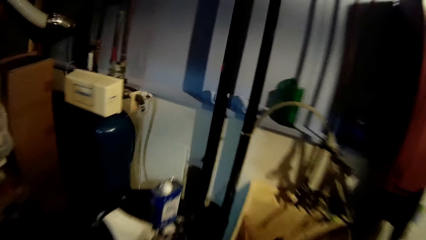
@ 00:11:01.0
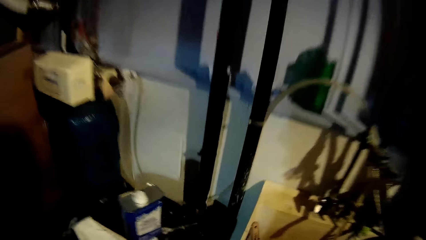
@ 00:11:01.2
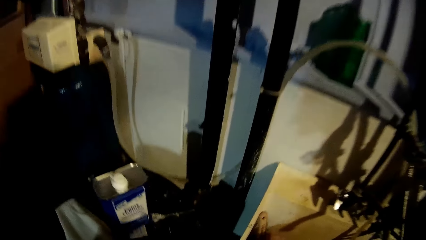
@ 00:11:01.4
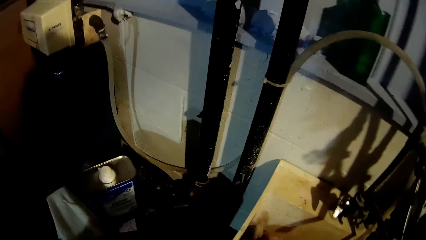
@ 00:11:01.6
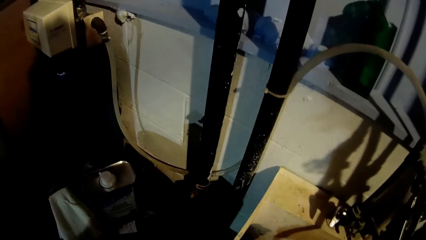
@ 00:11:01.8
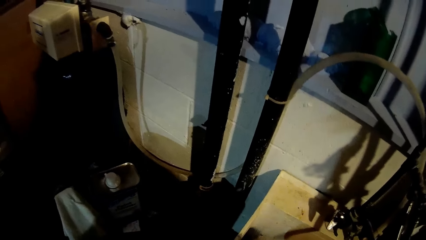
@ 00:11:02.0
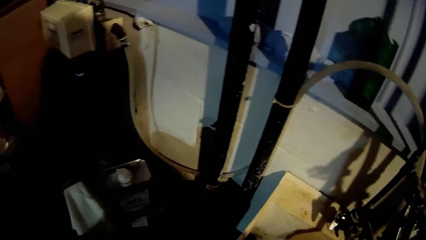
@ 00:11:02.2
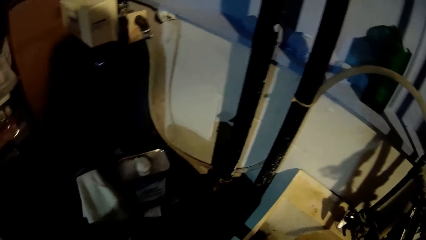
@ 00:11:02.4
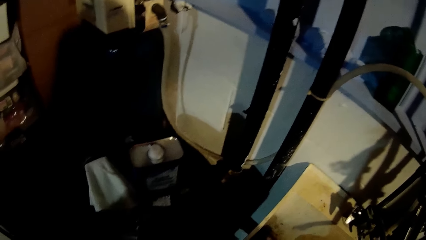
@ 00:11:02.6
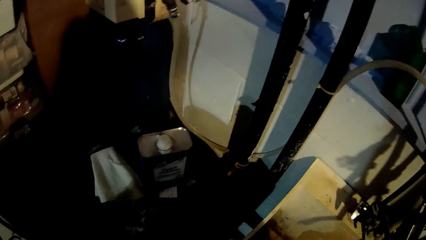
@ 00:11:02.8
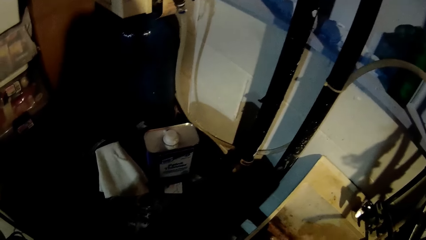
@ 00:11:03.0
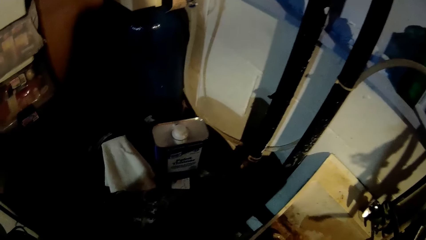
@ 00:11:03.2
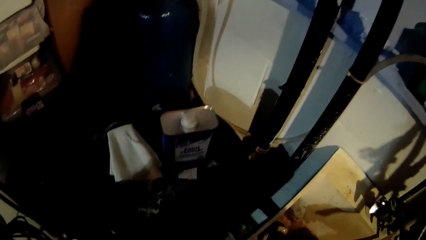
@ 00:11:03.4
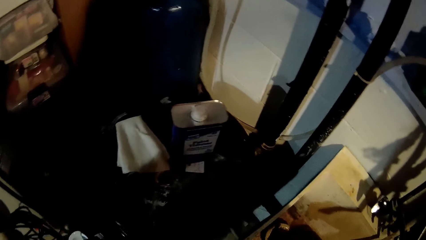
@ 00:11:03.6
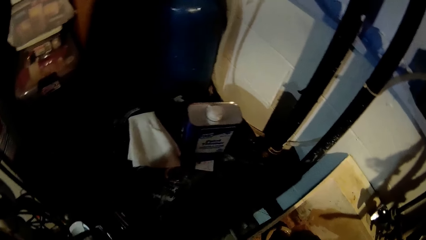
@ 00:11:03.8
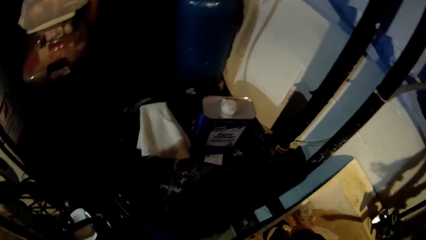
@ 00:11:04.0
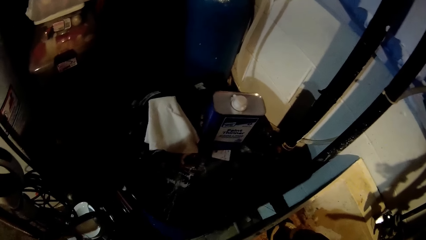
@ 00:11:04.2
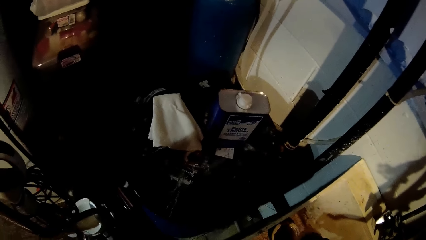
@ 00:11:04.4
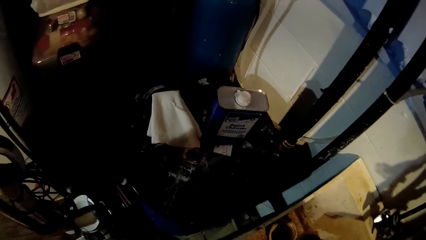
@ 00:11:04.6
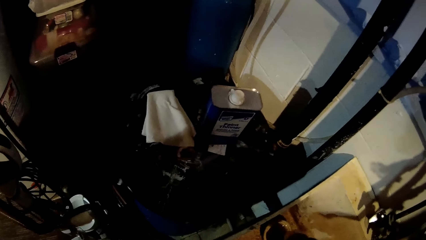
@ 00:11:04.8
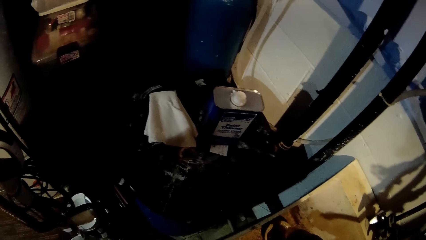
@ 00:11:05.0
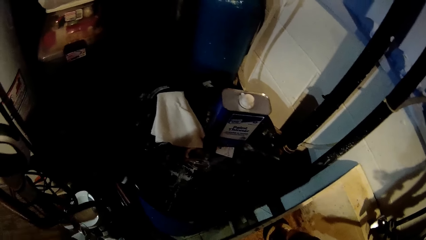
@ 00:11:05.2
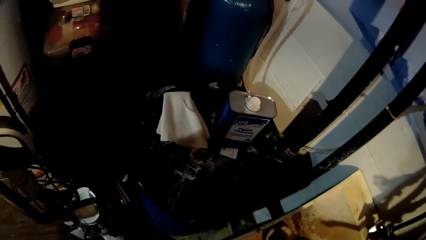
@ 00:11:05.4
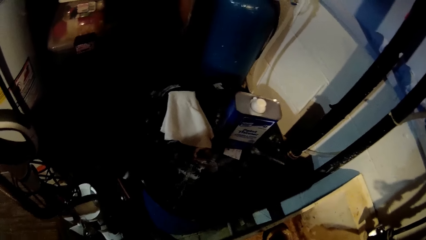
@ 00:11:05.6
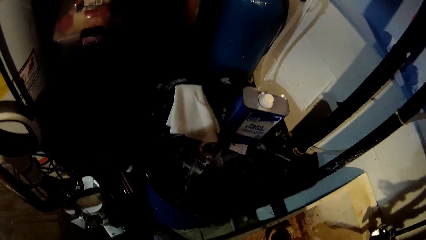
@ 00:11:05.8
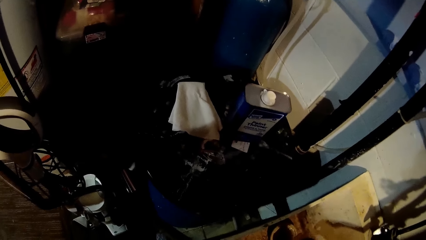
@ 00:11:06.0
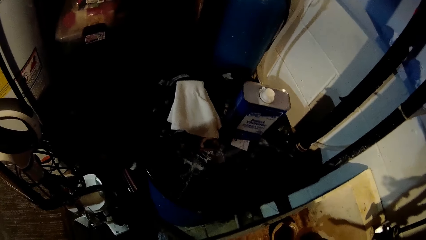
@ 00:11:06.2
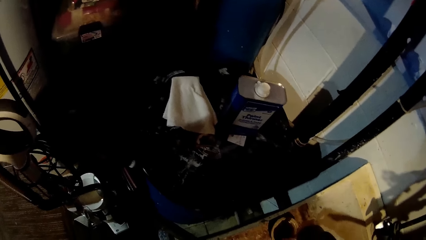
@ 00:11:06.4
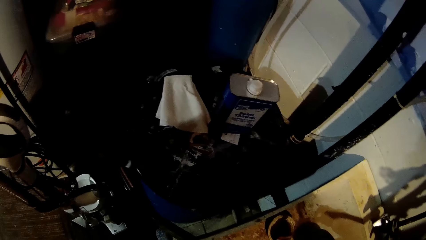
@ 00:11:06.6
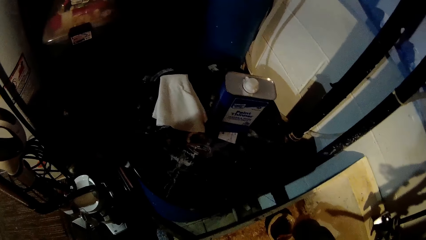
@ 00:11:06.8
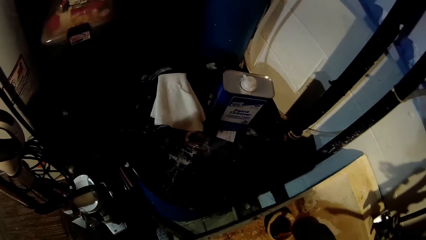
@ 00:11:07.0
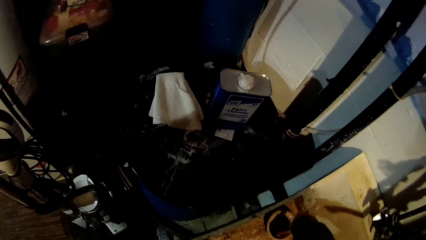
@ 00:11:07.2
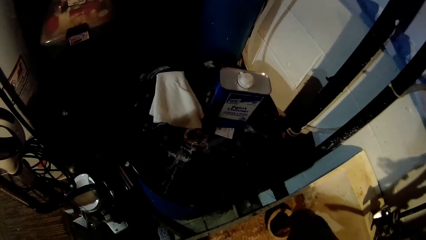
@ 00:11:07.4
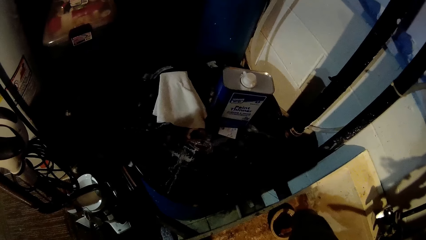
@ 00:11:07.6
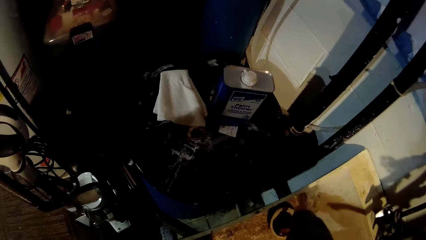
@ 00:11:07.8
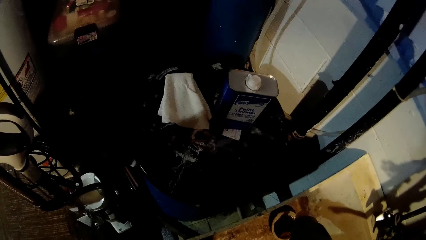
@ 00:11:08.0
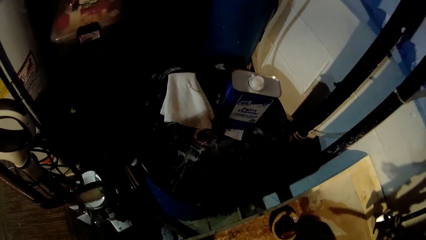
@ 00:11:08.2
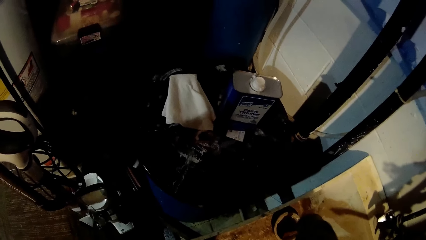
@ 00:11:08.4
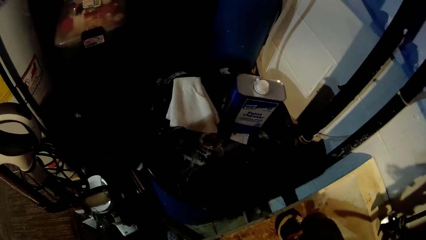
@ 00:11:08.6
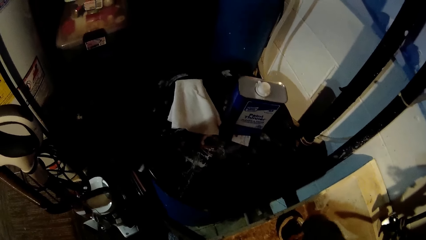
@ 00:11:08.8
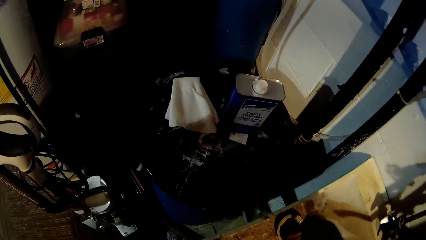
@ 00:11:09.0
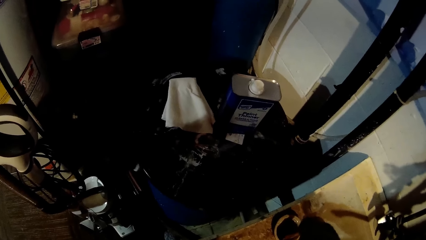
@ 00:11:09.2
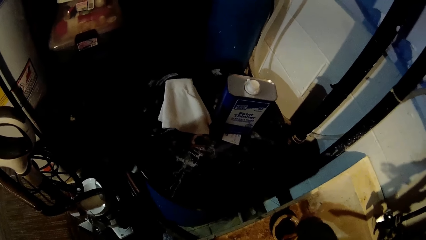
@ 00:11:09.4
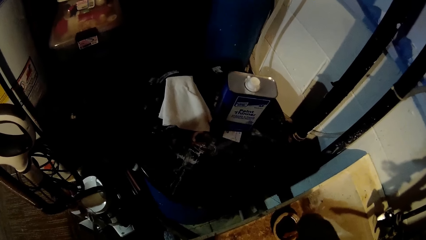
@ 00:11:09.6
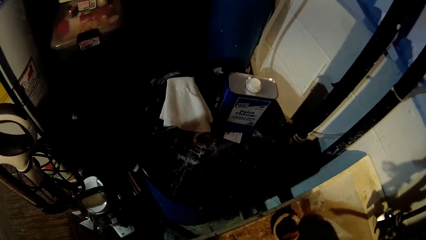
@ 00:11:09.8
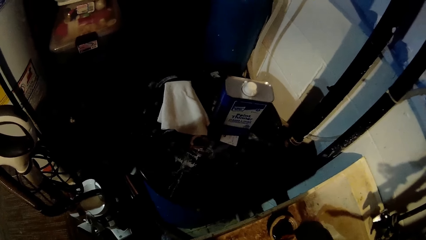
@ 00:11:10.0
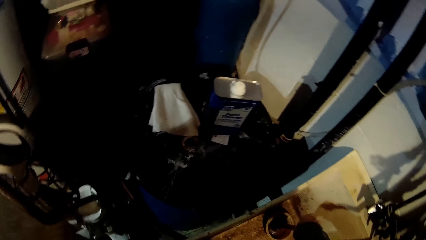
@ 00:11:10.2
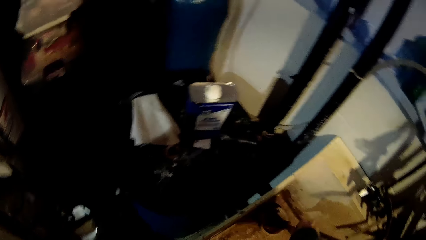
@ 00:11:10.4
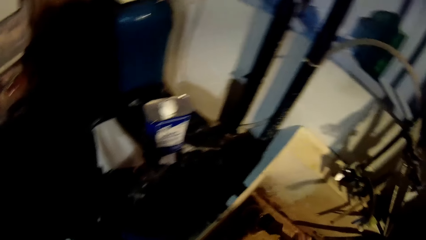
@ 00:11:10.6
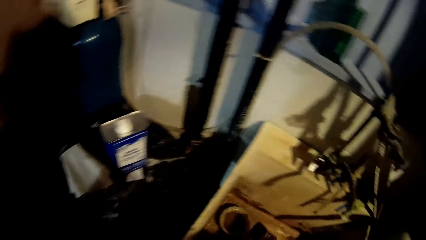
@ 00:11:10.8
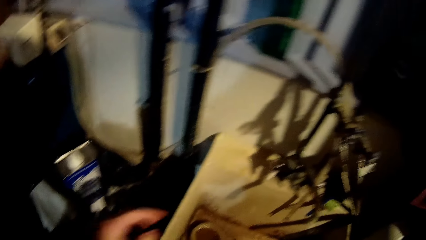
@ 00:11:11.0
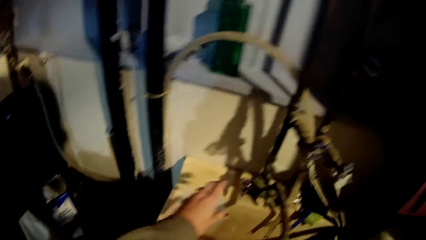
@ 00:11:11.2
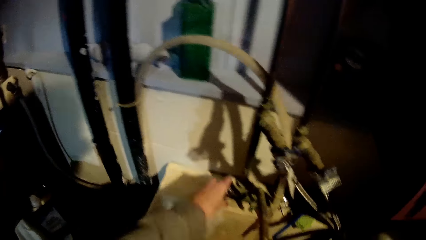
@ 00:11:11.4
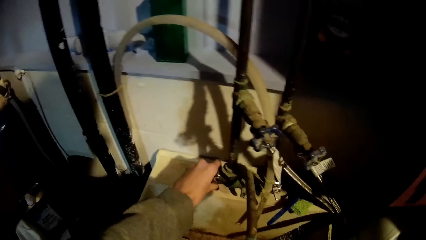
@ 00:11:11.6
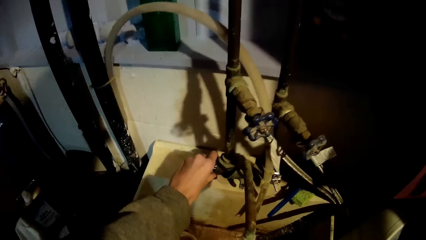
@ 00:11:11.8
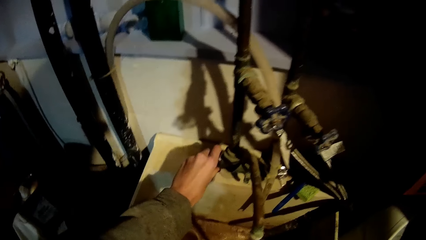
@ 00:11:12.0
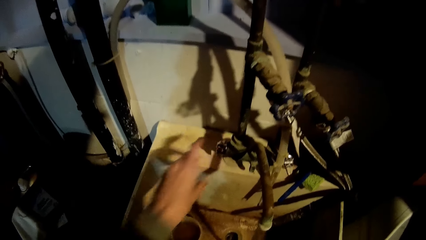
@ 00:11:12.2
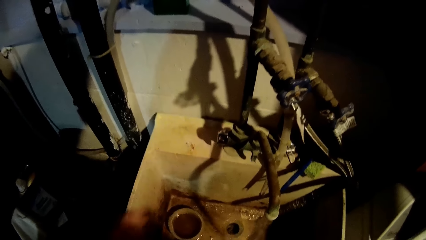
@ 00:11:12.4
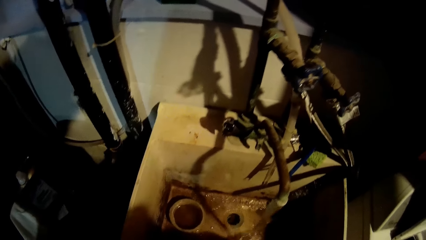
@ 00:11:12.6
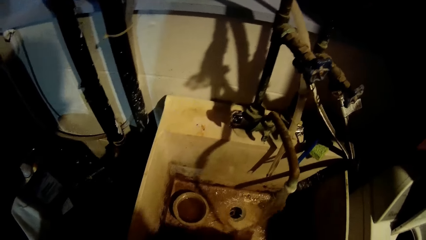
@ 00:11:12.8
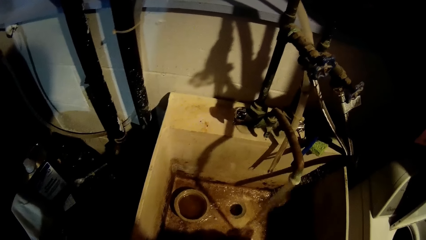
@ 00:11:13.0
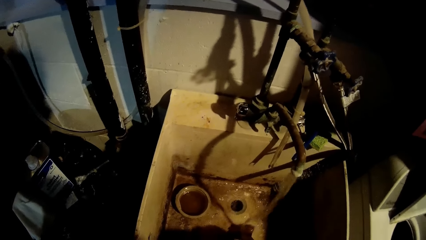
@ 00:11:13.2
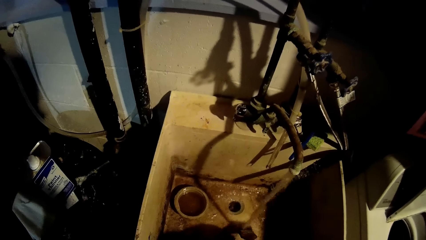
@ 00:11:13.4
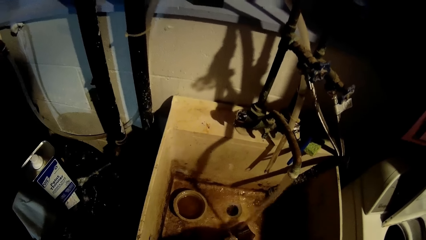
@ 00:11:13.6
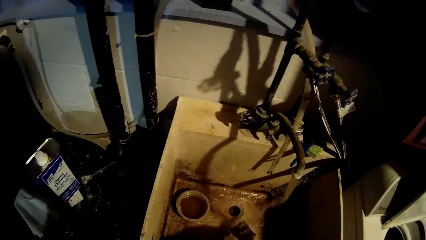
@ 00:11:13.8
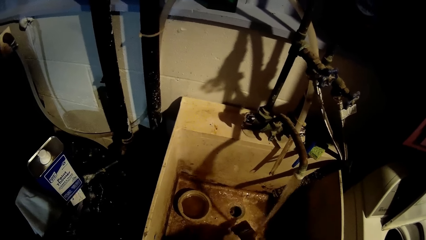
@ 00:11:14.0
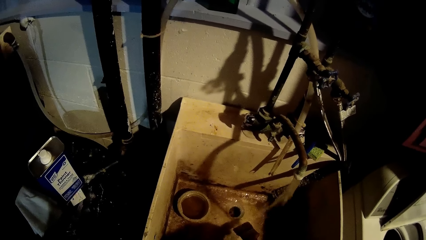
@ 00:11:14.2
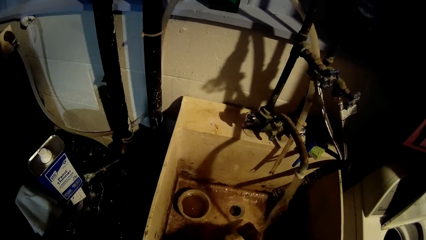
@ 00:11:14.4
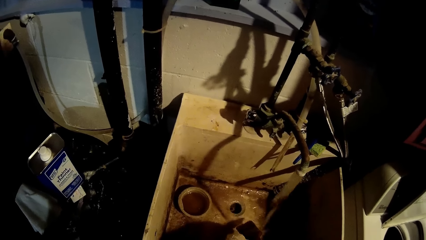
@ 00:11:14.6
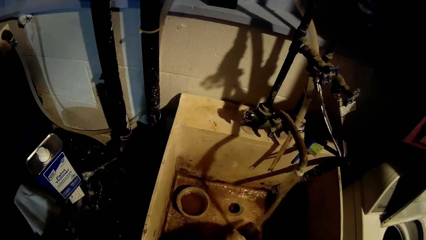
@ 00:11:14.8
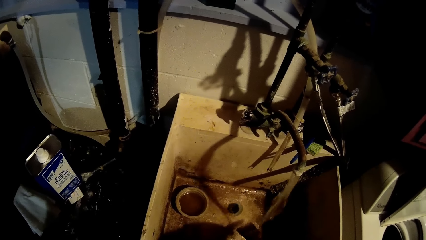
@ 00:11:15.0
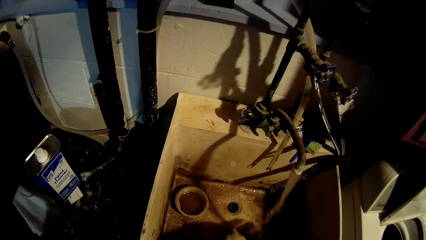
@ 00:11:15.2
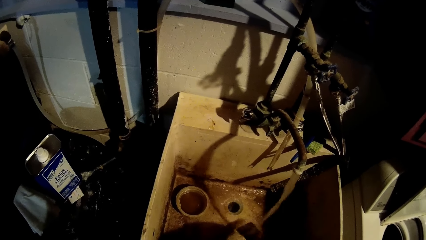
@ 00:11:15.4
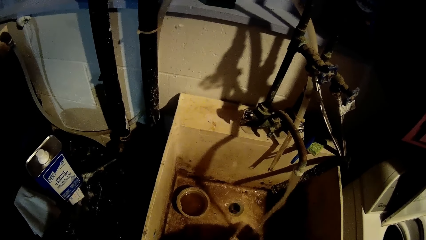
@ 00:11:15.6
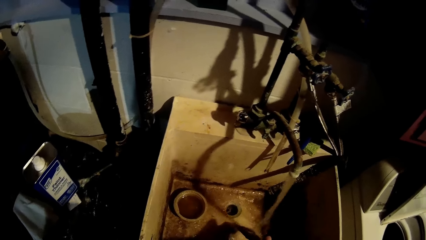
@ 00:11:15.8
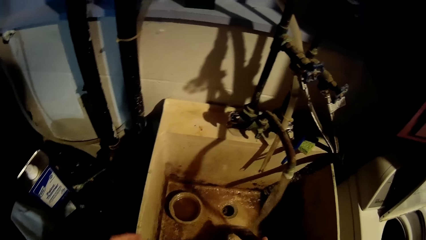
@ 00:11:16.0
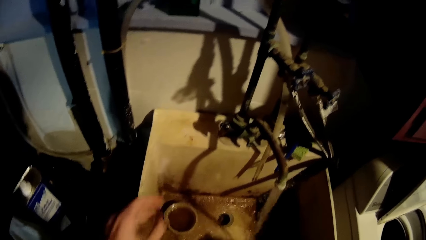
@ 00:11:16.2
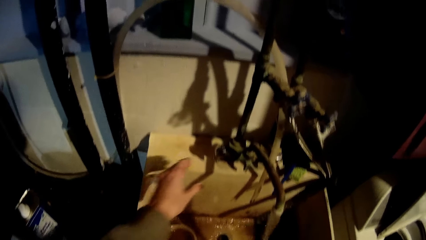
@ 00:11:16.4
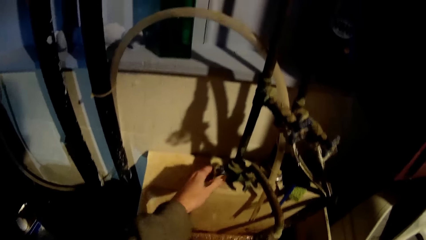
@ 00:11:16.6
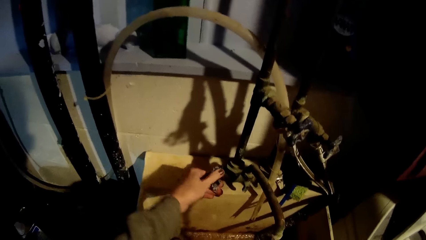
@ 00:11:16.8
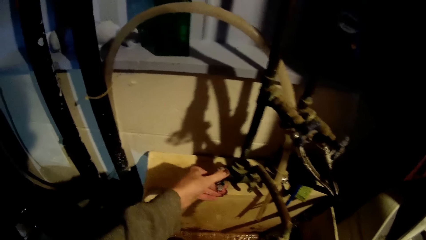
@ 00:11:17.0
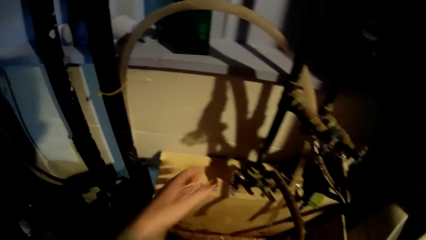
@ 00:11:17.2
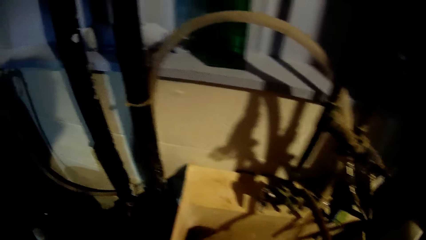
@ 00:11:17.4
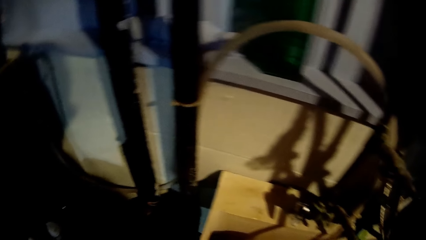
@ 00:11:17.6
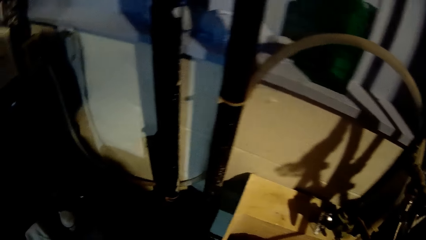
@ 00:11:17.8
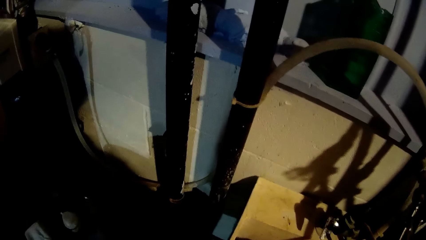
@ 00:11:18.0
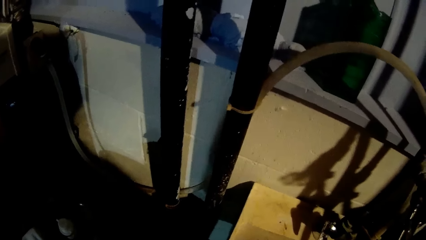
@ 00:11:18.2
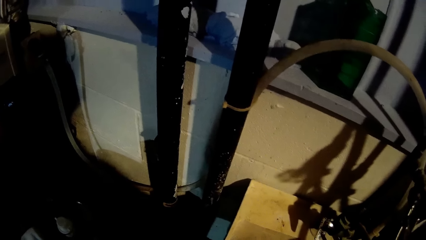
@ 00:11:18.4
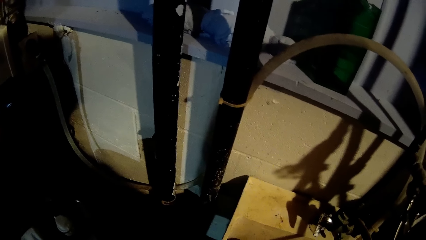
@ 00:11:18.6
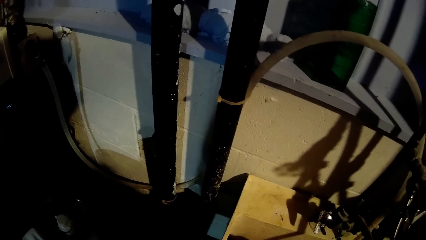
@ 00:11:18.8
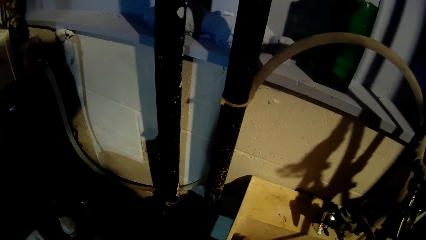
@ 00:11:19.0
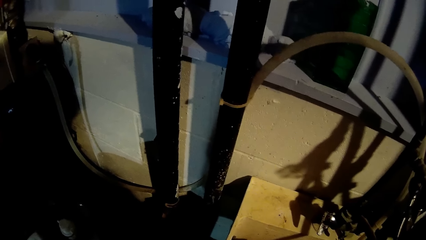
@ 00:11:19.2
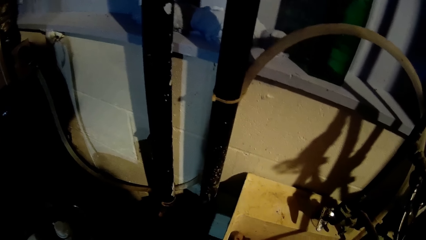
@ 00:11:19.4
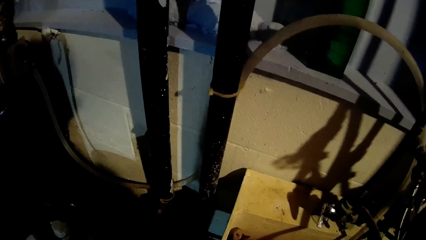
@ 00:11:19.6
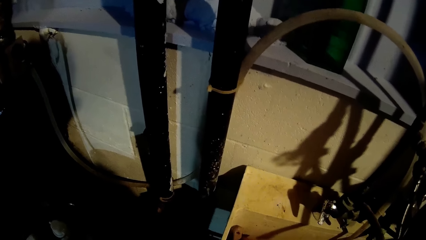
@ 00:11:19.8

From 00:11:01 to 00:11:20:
The camera wearer touches the brush in the basin. They open the tap. They close the tap.
